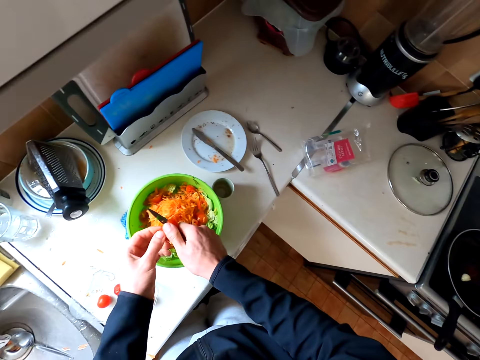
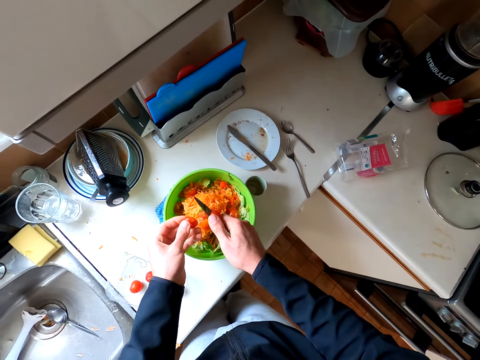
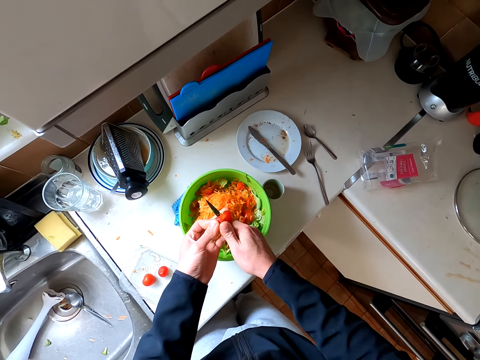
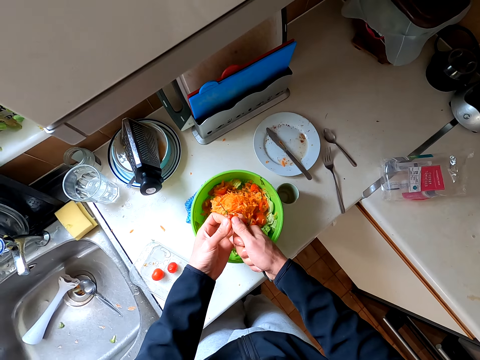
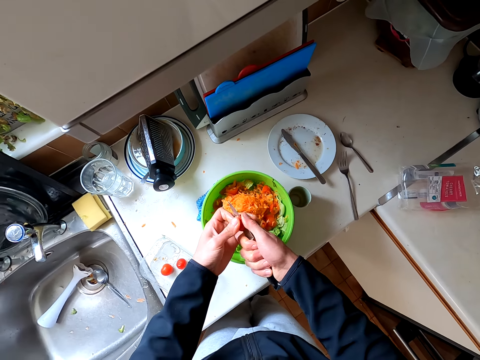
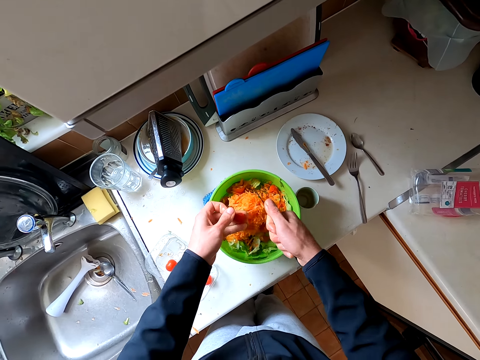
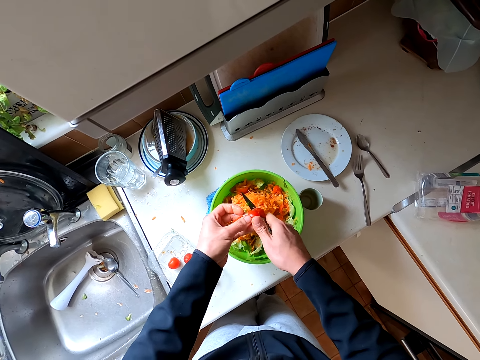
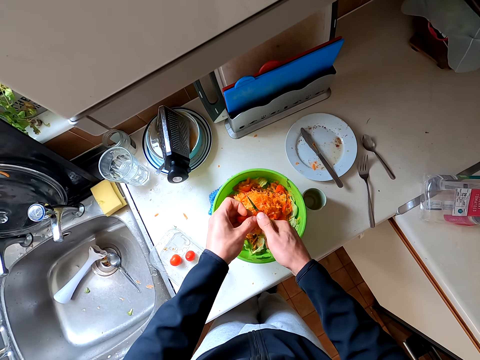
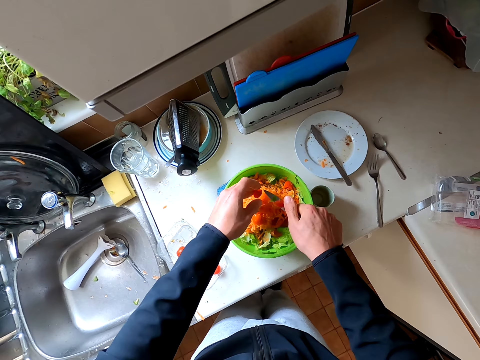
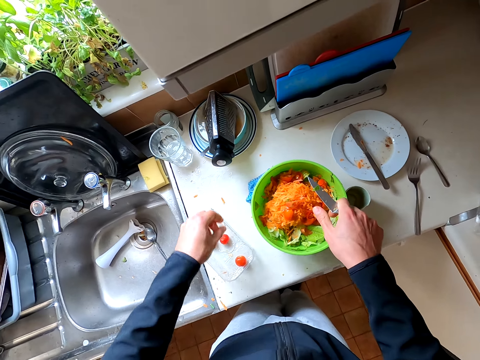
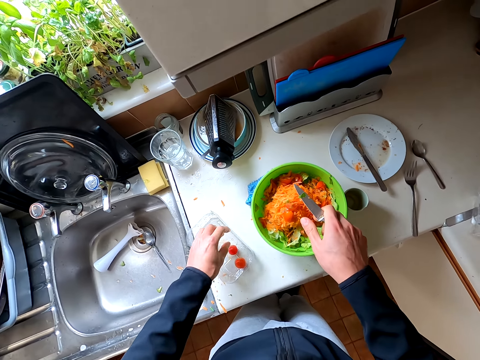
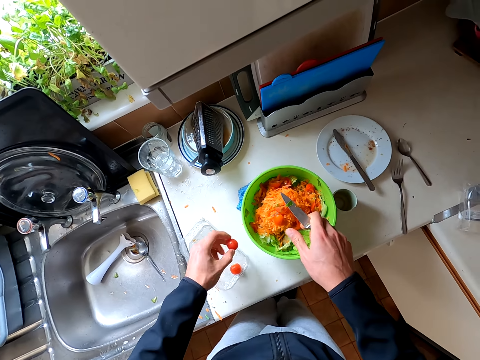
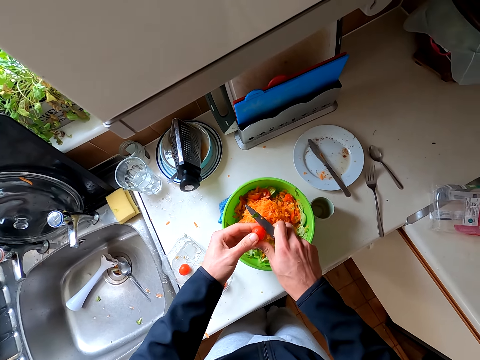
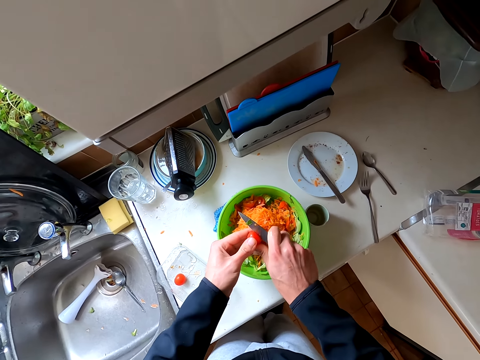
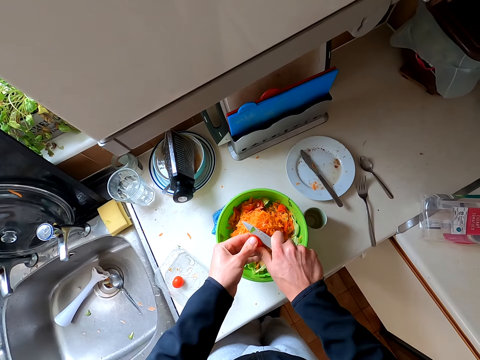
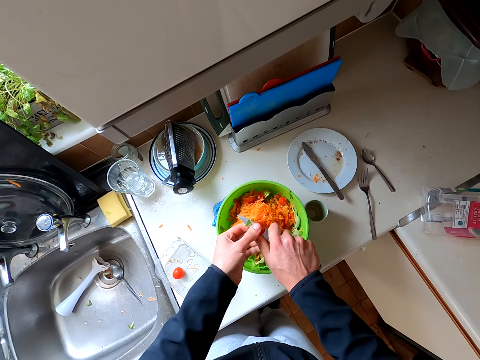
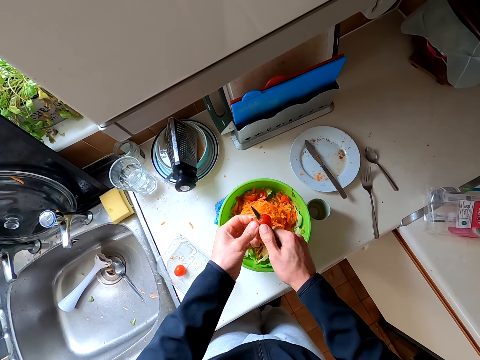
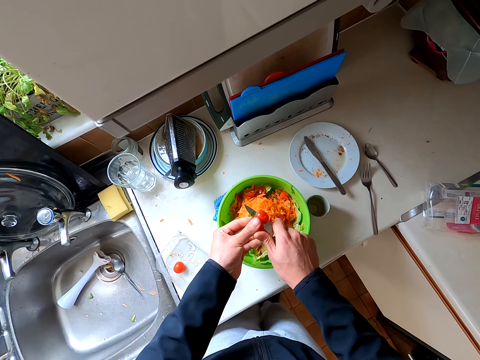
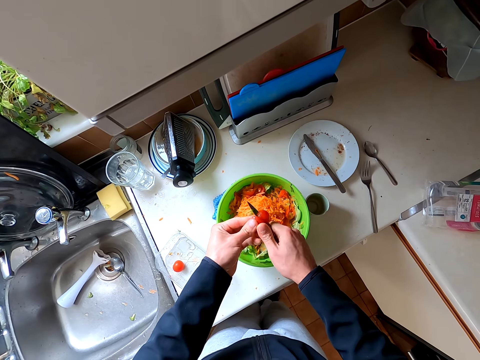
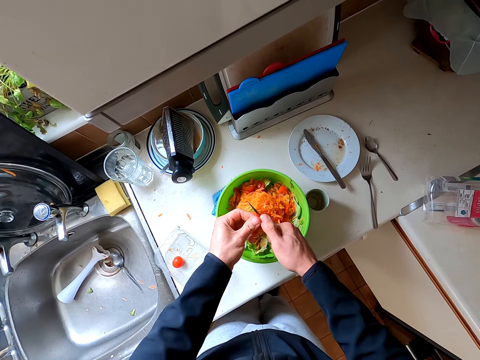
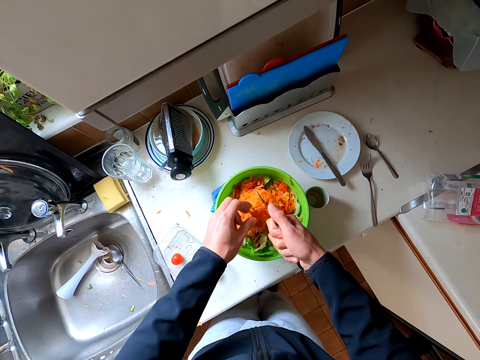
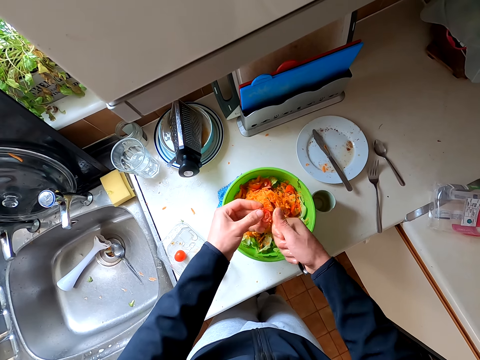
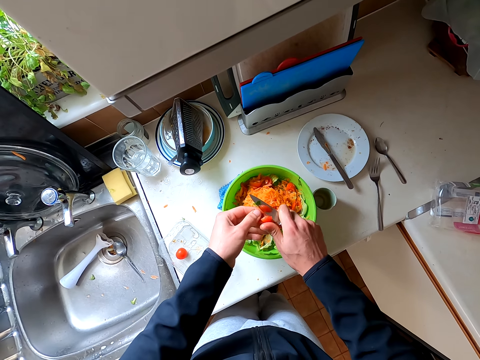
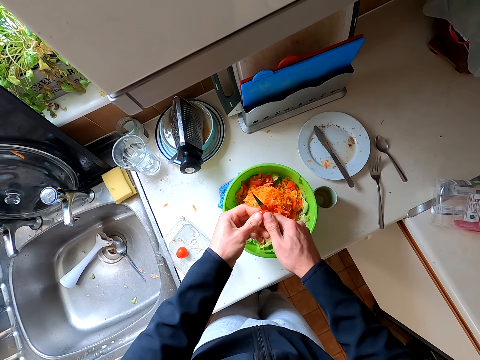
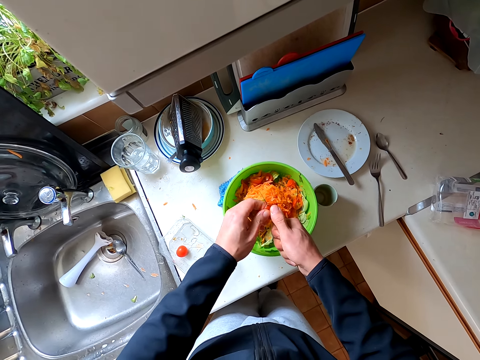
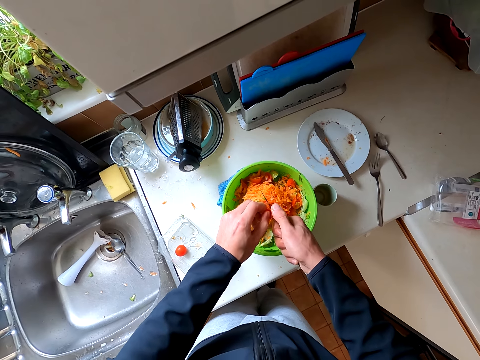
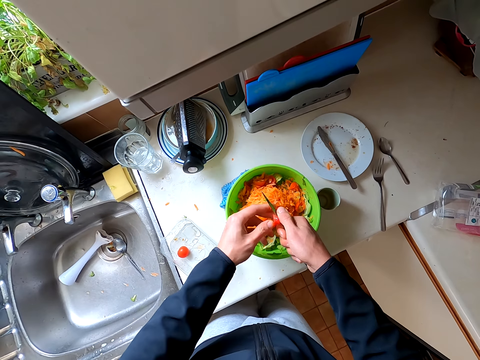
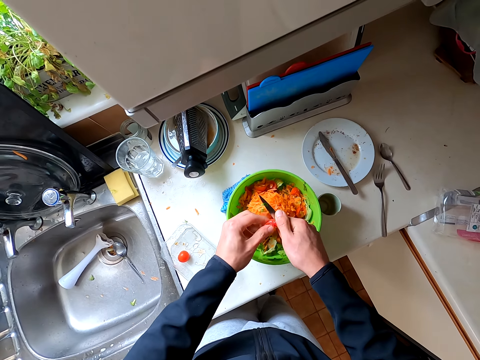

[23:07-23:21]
The camera wearer picks the tomato and cuts the tomato.

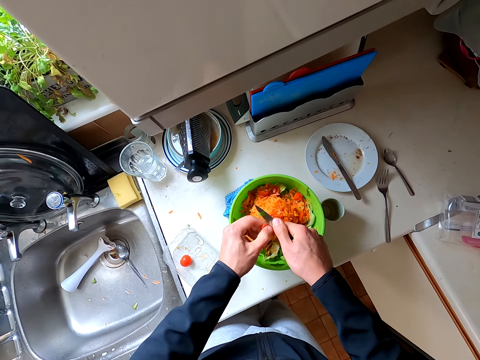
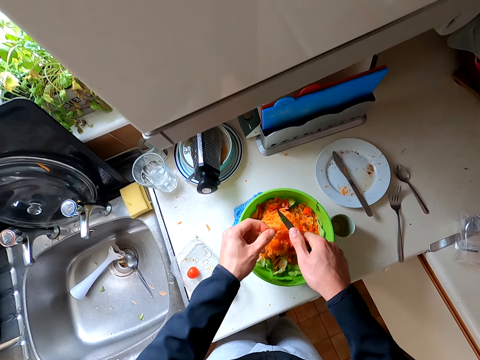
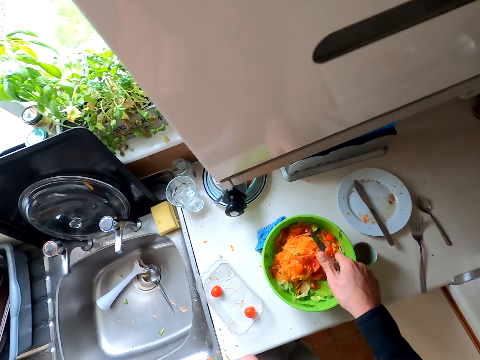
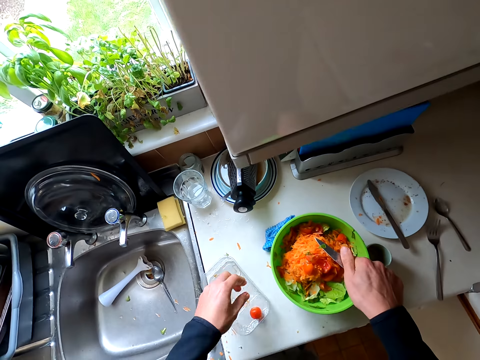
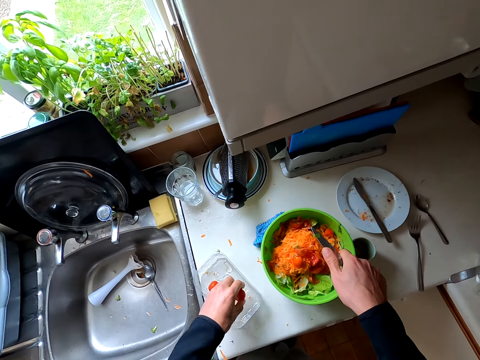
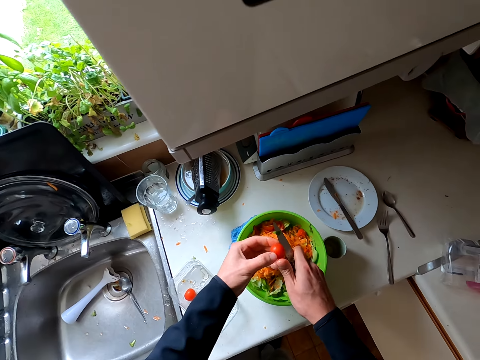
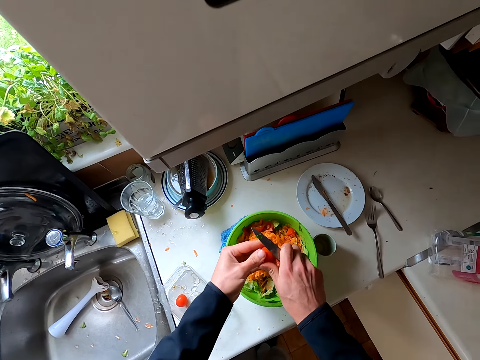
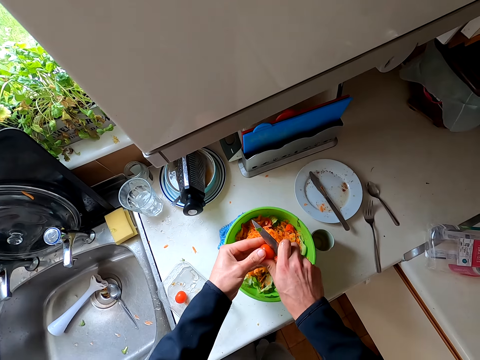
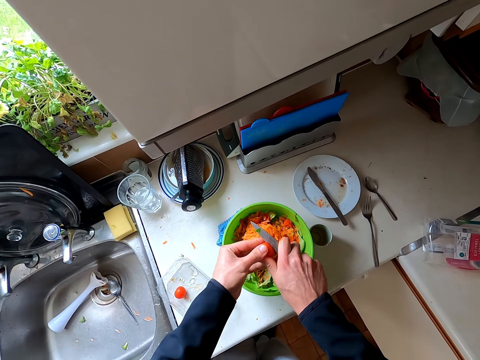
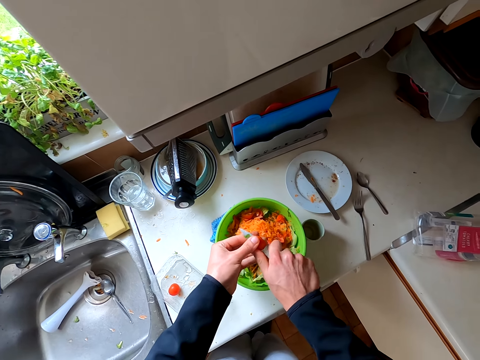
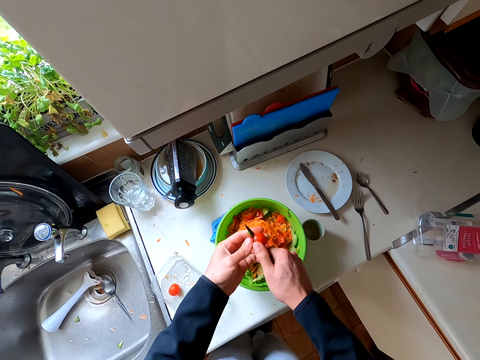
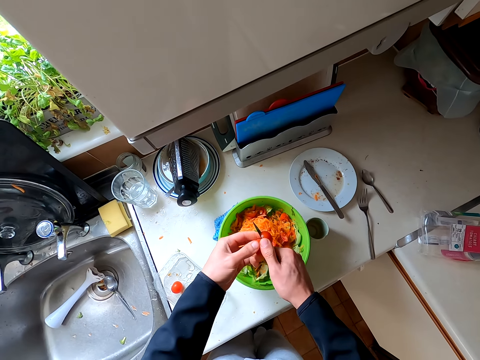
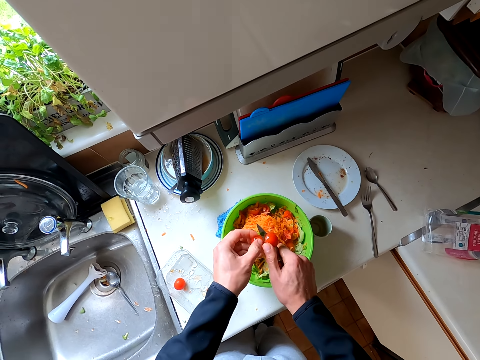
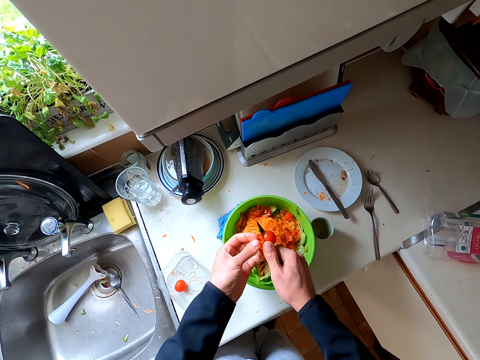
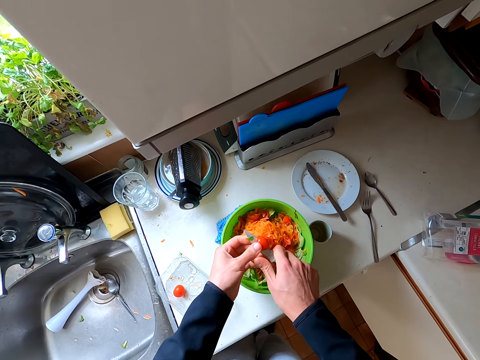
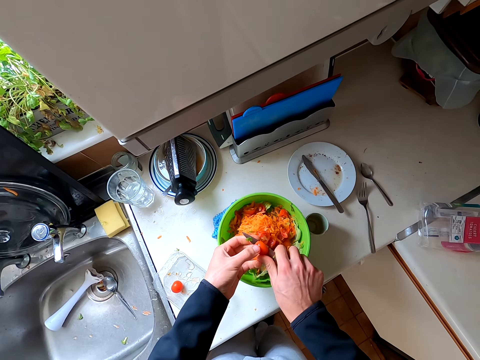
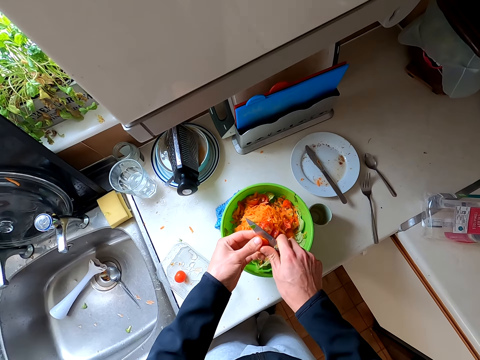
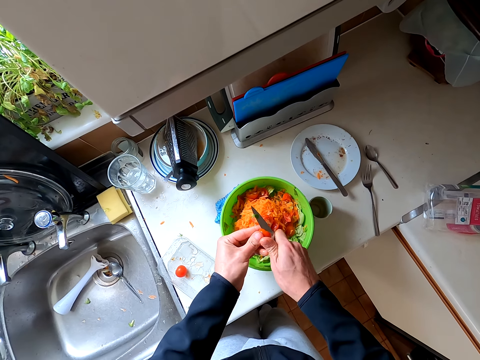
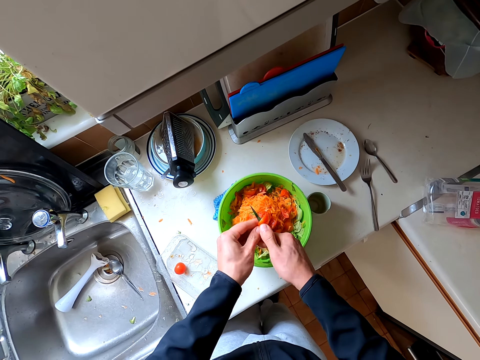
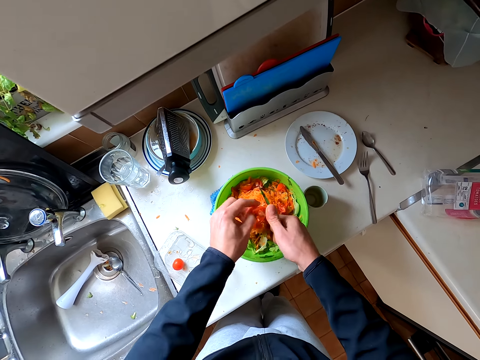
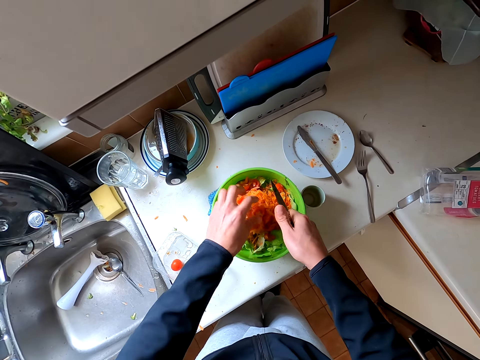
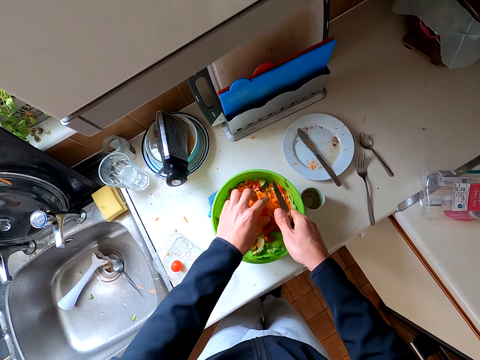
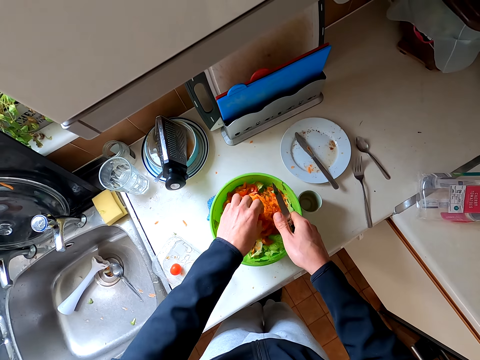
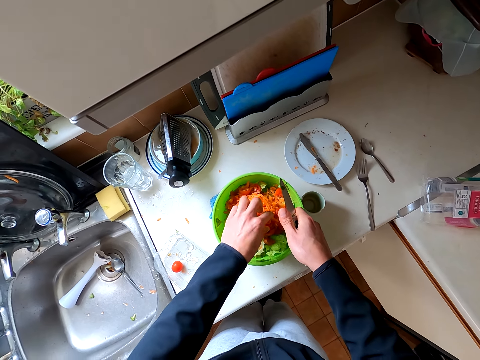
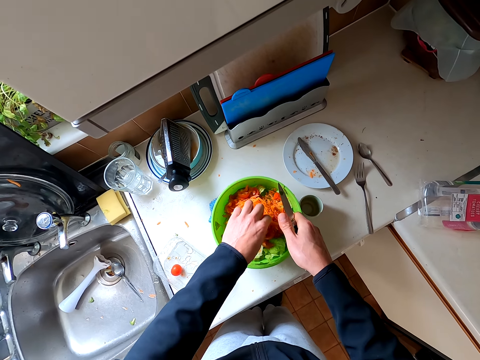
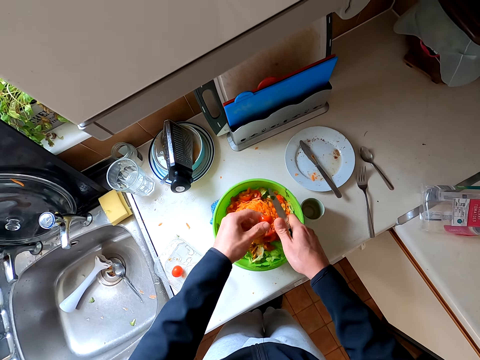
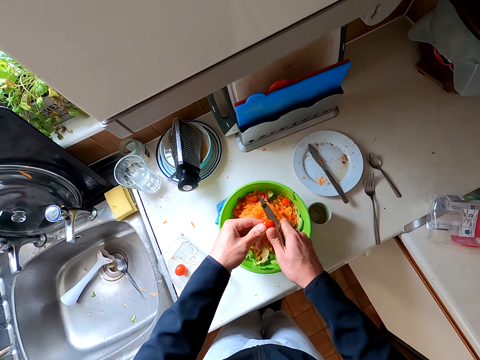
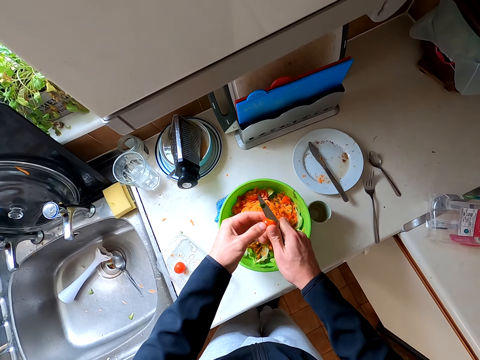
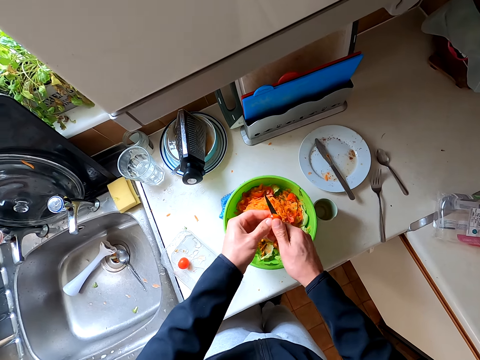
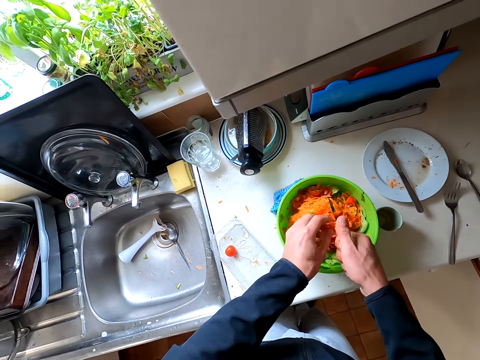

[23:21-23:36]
The camera wearer picks the tomato and cuts the tomato. They pick the piece of tomato and cut the tomato.
